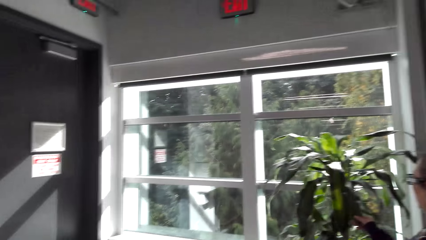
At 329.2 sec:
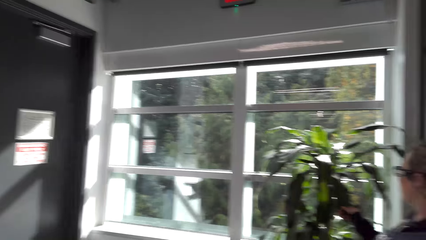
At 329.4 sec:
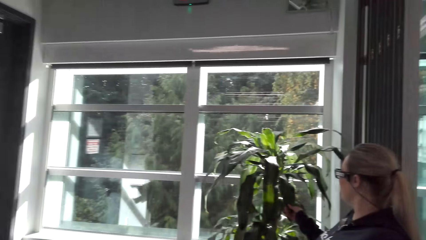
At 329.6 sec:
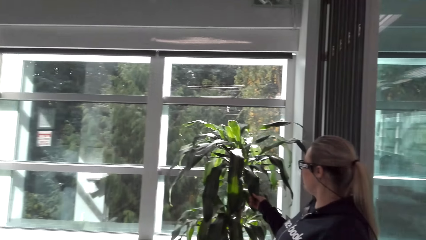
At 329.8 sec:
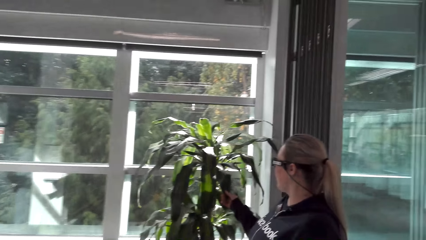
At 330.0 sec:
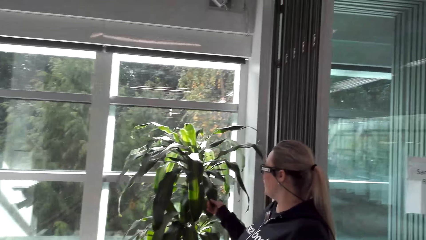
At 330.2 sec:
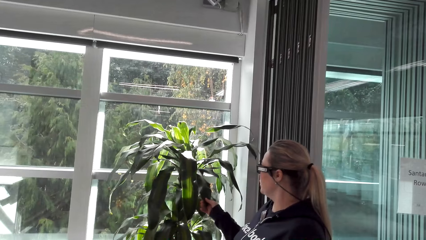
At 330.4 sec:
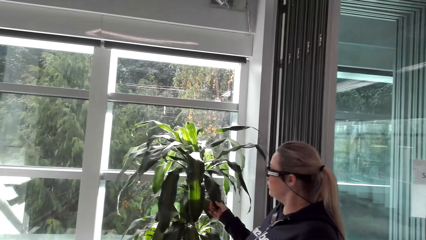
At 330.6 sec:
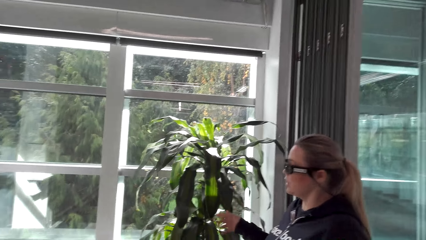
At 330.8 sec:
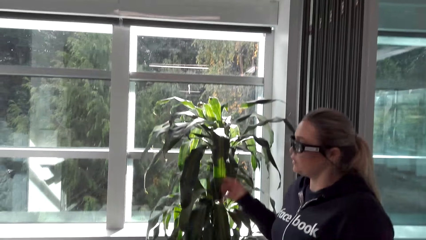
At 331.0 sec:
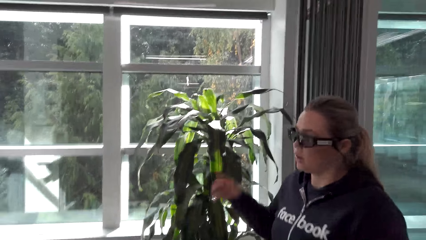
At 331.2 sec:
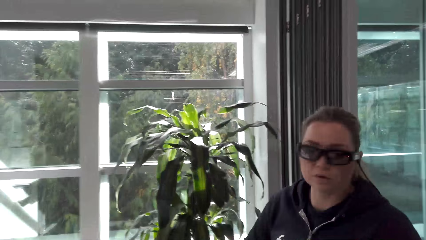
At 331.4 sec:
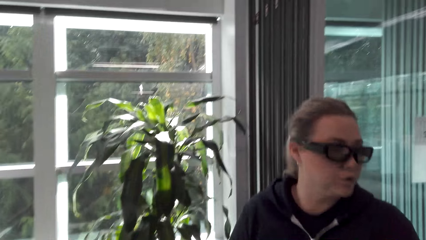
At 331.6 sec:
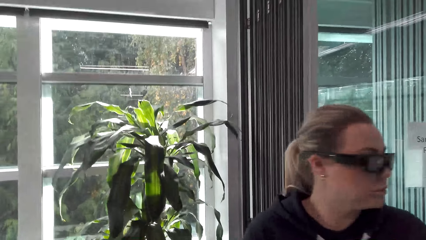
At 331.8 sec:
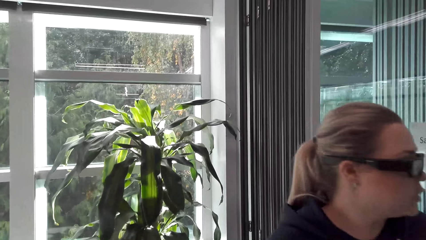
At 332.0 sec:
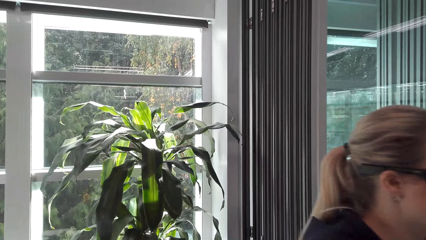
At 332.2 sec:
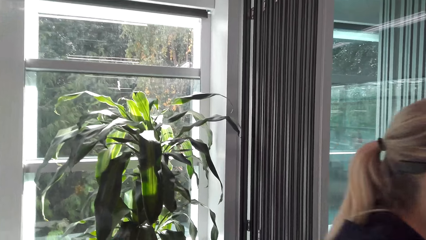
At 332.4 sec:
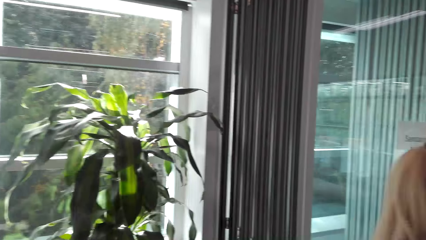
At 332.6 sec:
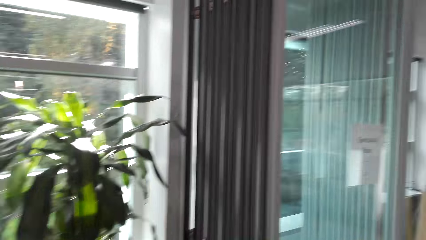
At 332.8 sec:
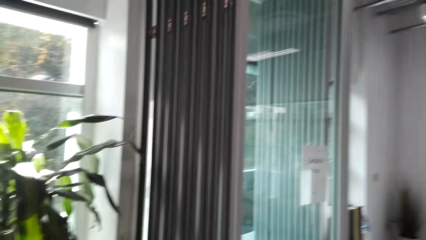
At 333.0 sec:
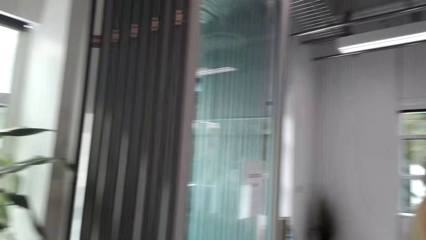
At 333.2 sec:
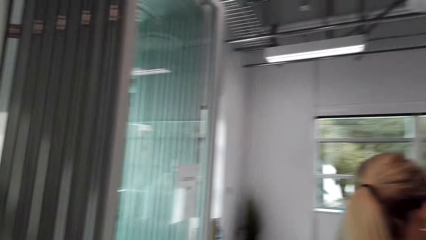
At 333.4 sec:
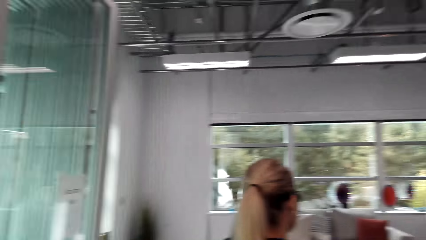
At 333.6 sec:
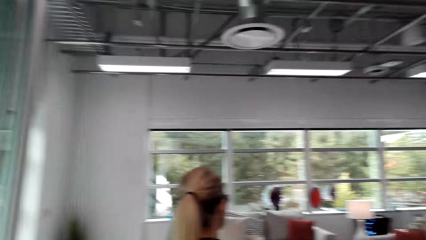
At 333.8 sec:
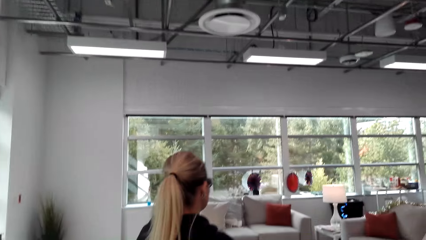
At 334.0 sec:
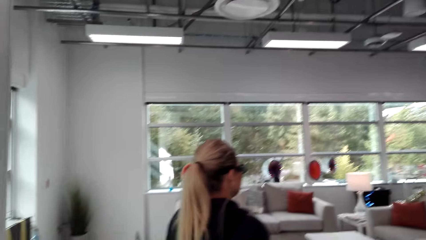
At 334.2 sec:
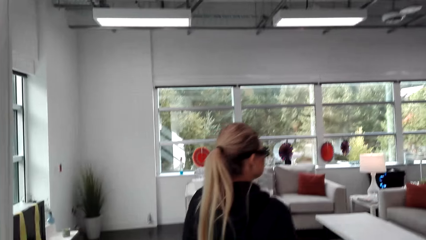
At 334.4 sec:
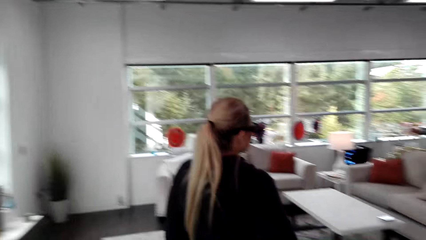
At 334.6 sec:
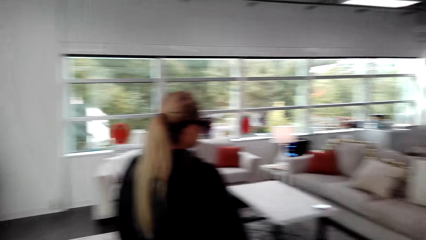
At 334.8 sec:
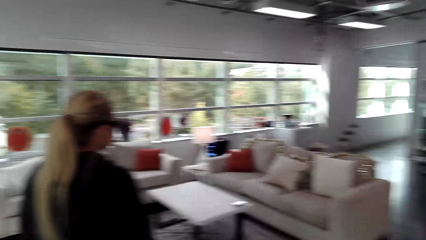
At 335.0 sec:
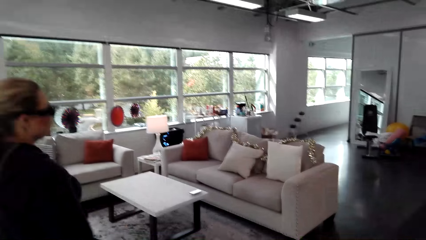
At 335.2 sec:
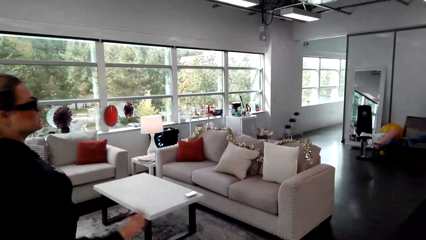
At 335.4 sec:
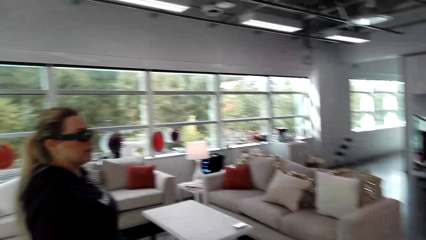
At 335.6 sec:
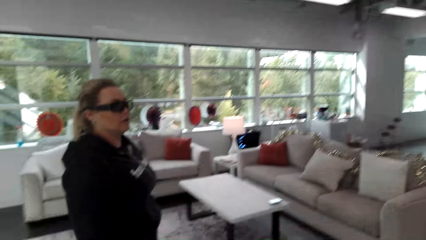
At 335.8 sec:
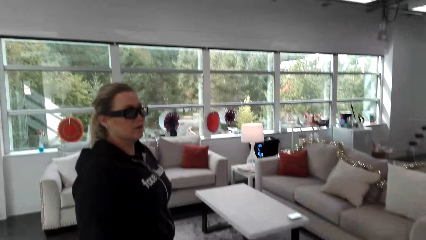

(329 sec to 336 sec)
A person touches the house plant's leaves.

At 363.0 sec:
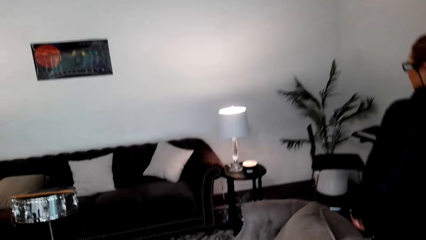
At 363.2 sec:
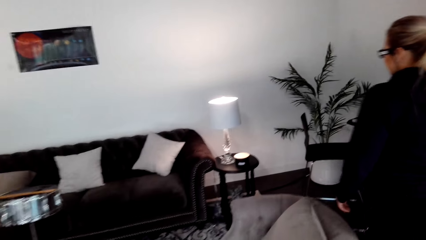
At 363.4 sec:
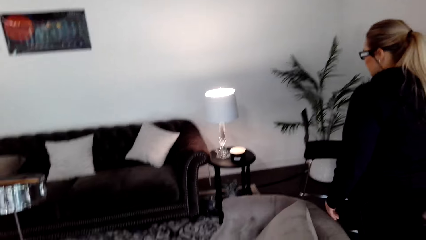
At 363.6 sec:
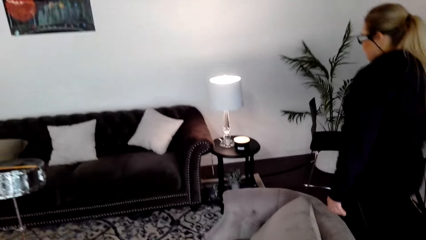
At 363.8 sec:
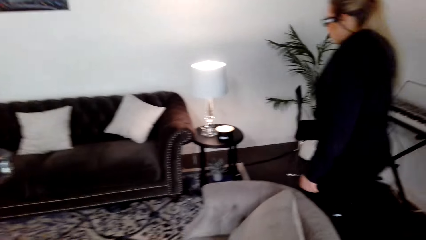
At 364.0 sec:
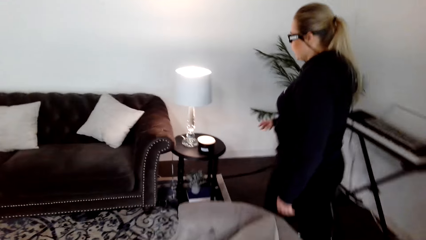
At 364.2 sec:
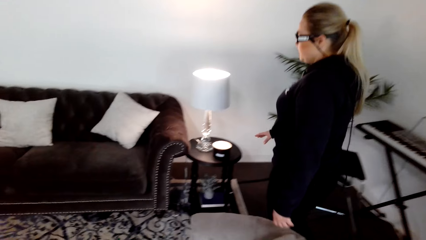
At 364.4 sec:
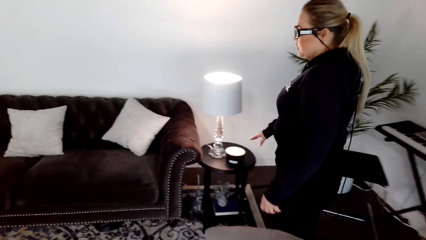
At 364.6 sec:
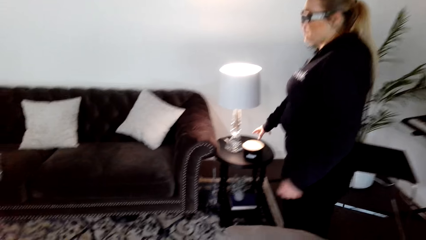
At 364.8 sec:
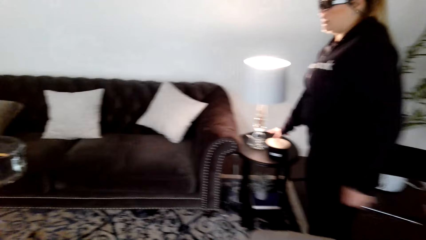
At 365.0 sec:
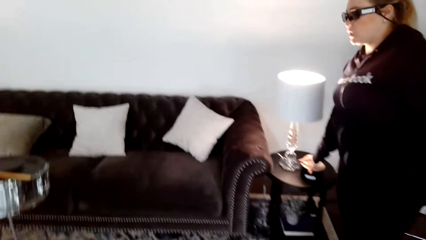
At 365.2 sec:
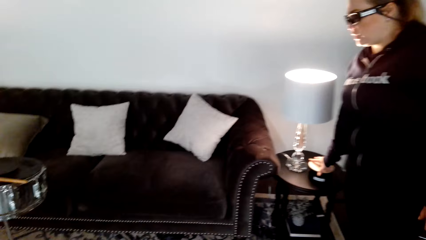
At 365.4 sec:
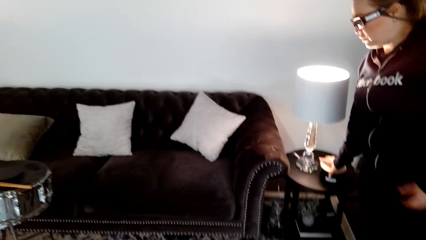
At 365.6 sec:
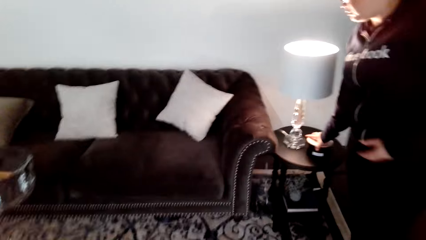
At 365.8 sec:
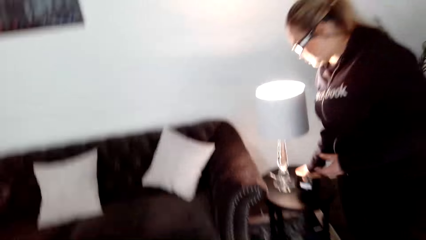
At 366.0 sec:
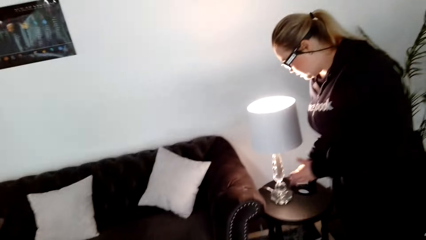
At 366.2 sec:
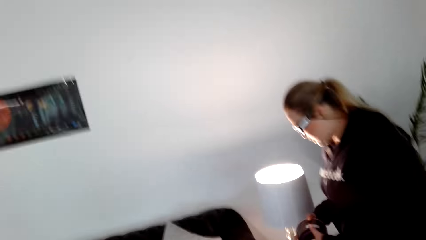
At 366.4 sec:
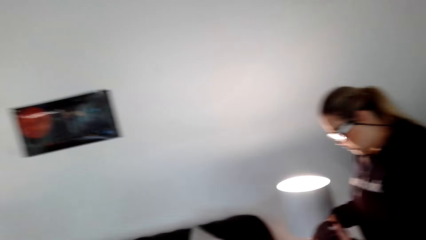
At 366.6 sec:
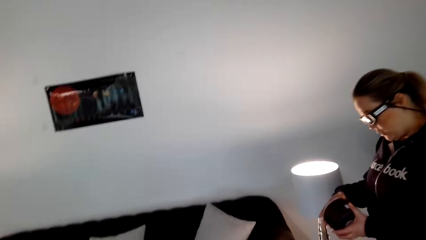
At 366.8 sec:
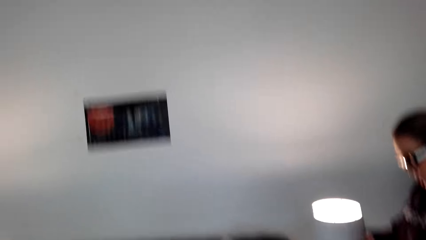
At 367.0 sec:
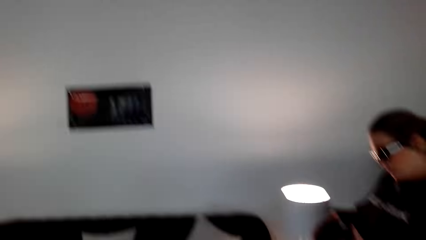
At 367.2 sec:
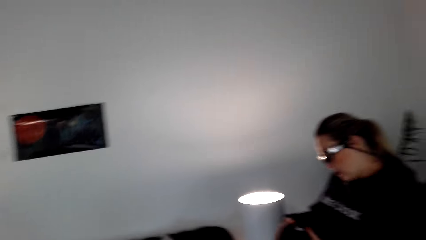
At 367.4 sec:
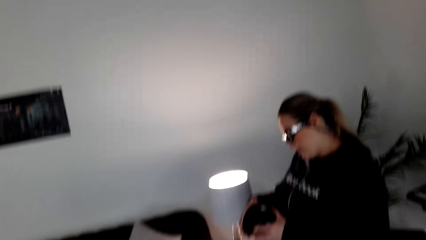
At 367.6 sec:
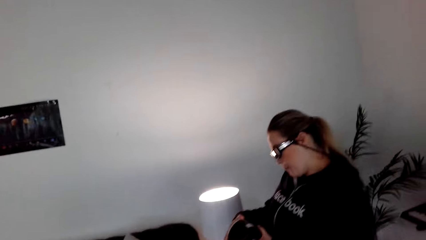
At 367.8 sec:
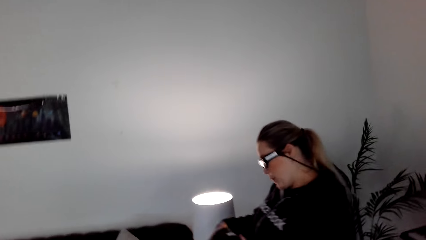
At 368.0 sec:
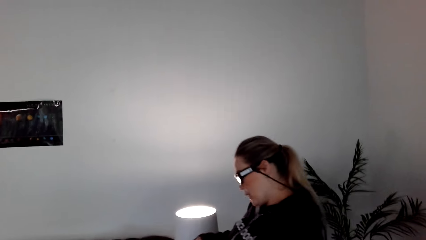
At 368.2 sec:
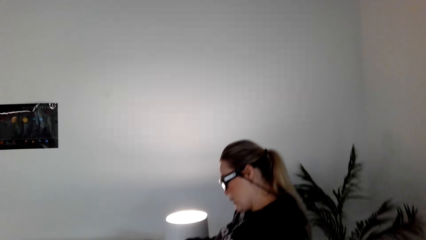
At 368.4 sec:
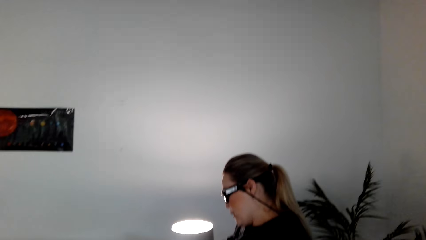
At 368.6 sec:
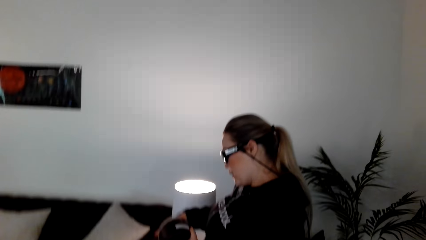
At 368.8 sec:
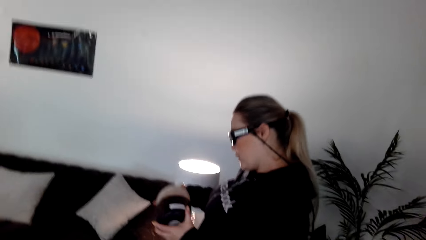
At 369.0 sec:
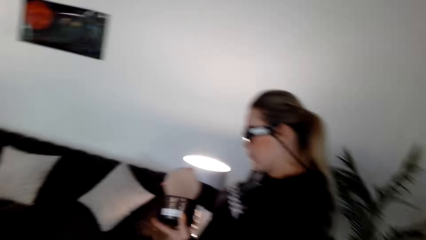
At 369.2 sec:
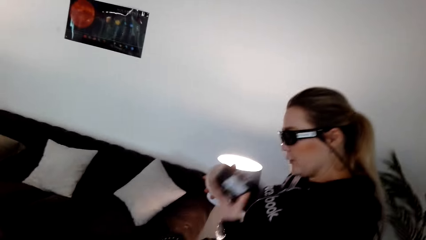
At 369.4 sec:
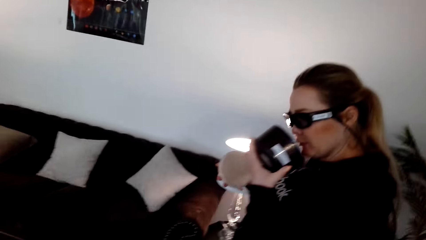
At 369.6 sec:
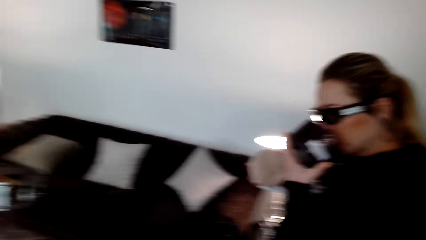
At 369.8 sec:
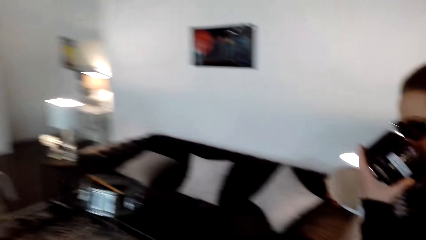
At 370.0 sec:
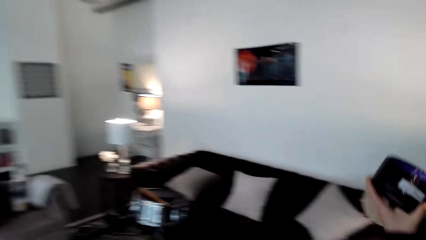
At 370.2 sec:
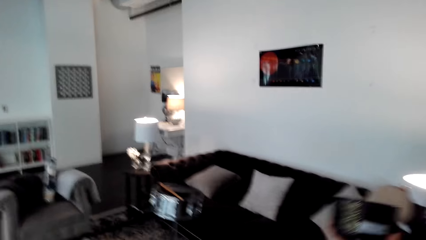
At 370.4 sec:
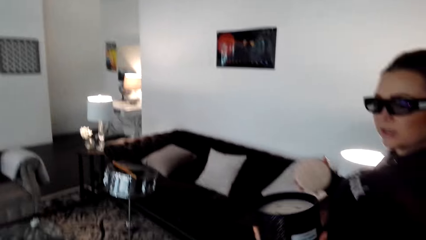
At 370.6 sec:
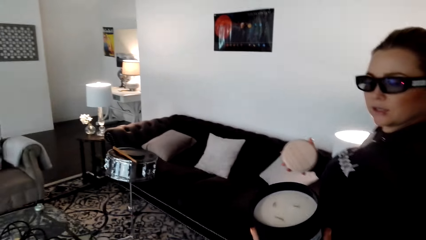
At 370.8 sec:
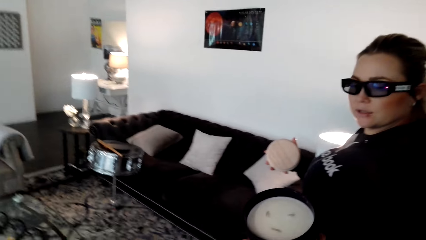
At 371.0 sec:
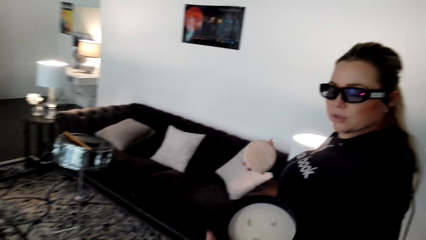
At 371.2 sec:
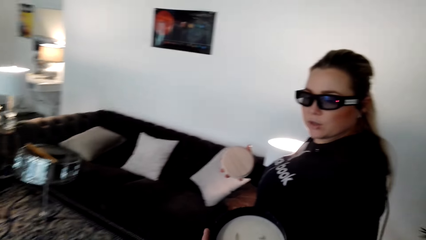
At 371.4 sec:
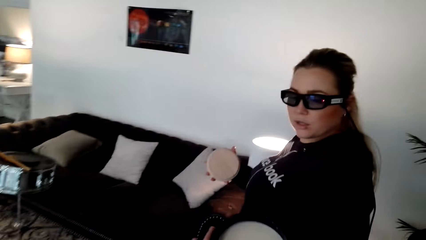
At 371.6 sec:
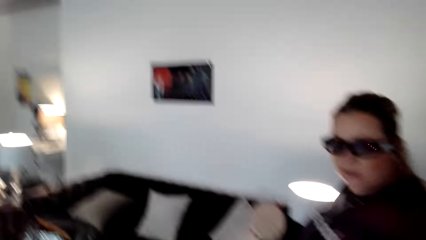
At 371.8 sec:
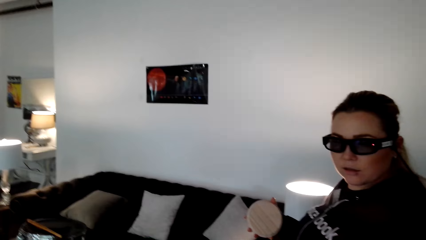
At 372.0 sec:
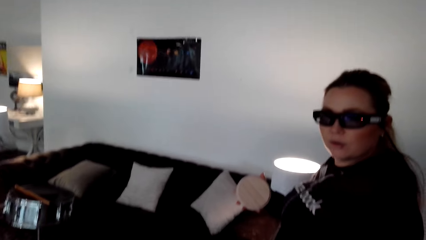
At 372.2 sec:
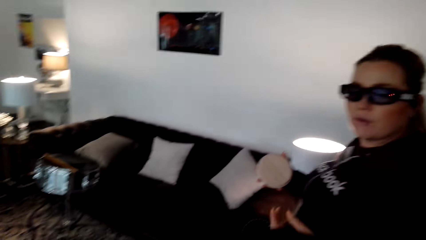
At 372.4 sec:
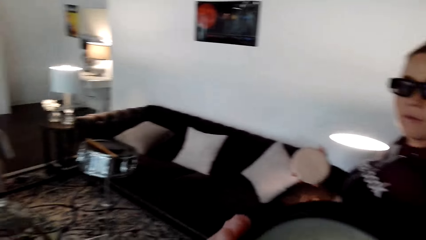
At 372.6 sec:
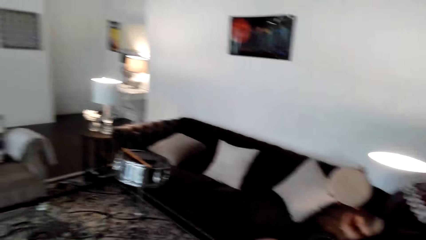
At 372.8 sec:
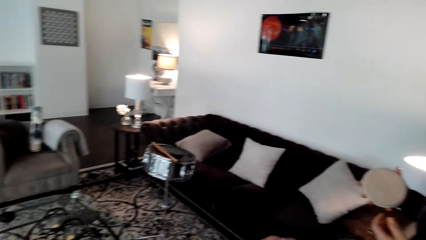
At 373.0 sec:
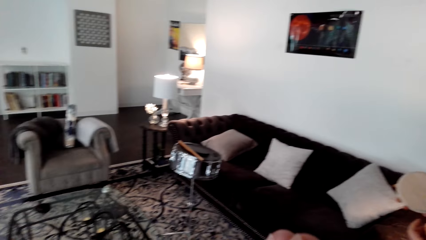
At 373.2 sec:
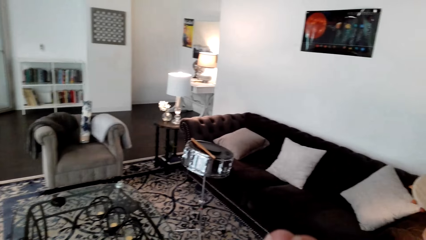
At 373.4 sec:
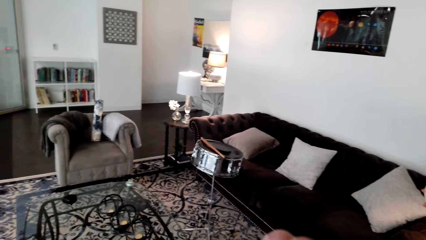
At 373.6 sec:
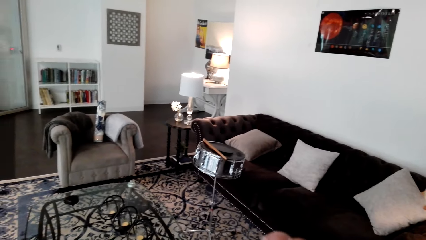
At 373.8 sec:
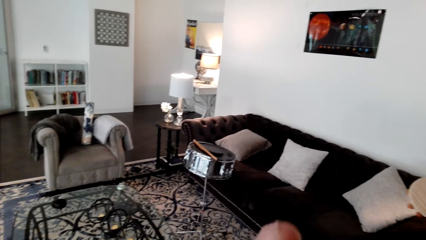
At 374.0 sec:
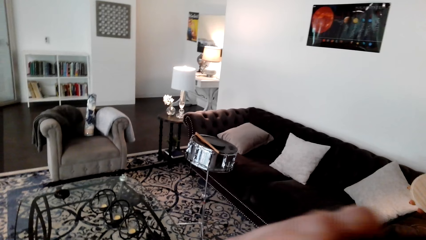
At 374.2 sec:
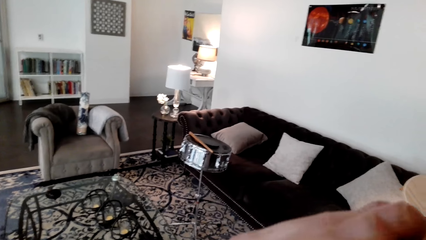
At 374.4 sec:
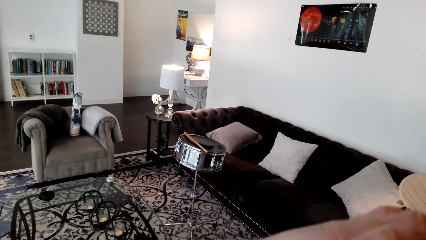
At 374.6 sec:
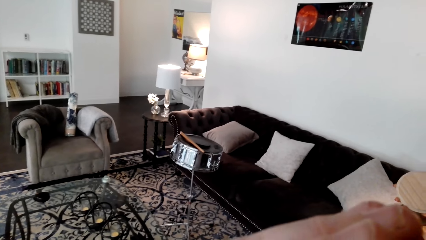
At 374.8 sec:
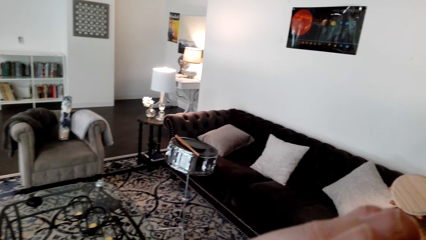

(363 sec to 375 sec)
A person picks up the candle. The person opens up the candle and gives the camera wearer the candle.
